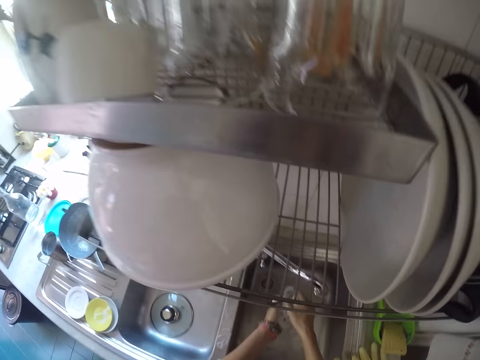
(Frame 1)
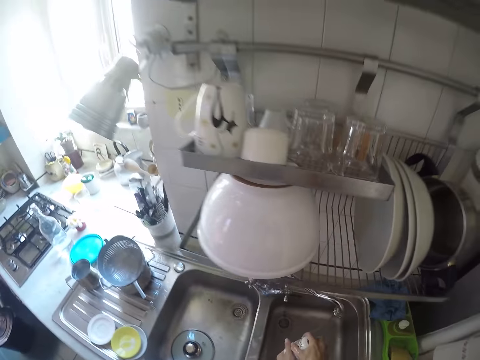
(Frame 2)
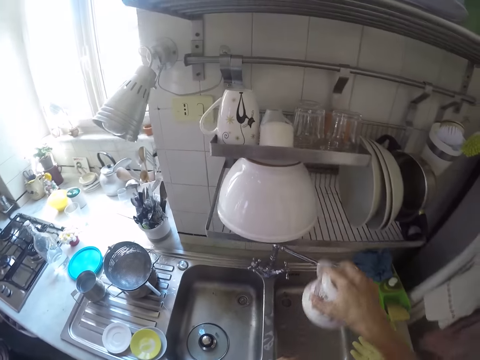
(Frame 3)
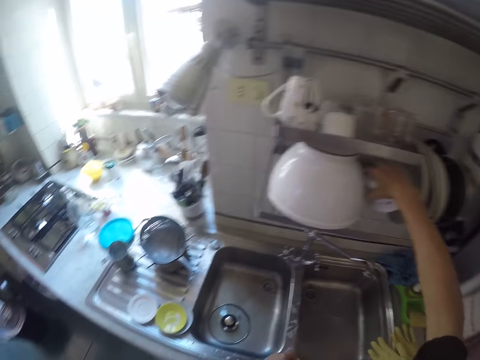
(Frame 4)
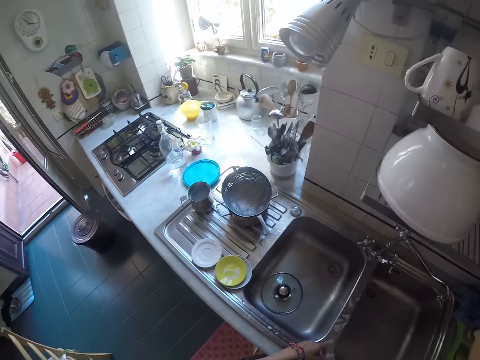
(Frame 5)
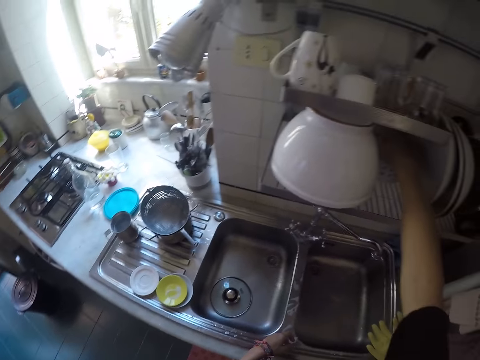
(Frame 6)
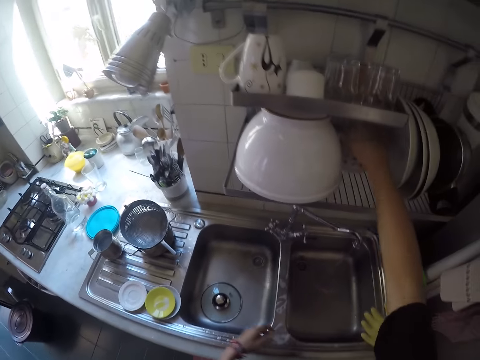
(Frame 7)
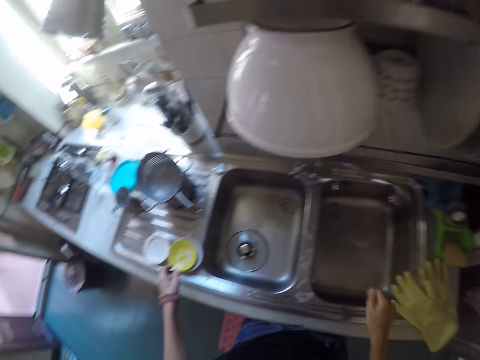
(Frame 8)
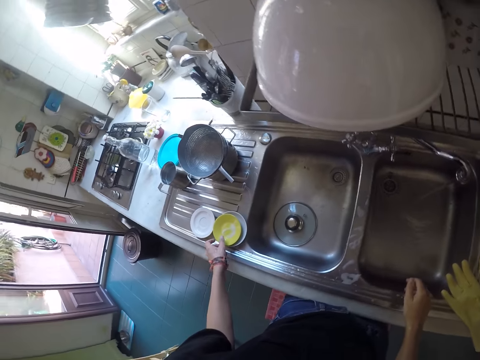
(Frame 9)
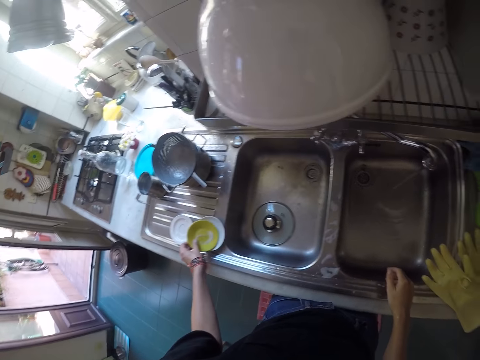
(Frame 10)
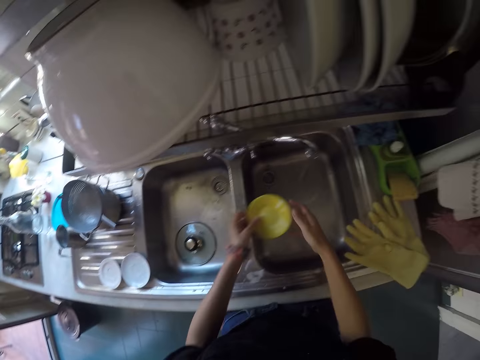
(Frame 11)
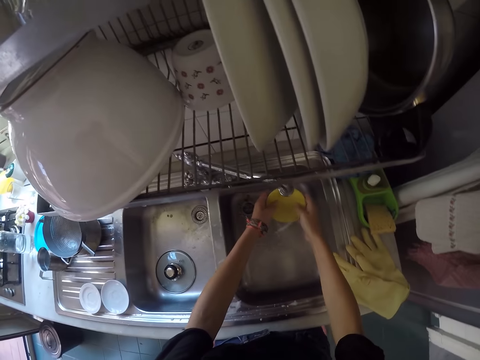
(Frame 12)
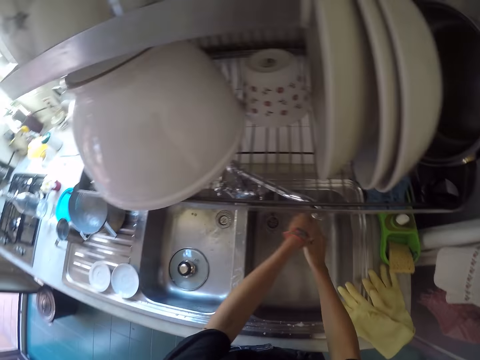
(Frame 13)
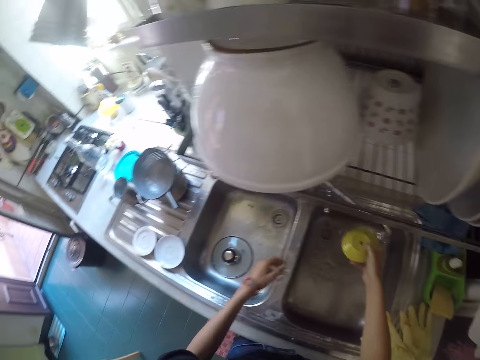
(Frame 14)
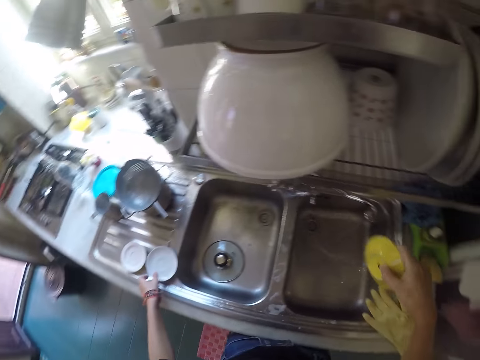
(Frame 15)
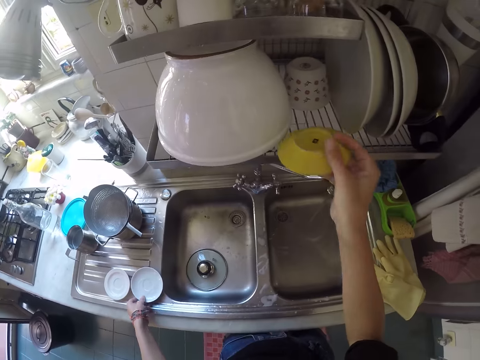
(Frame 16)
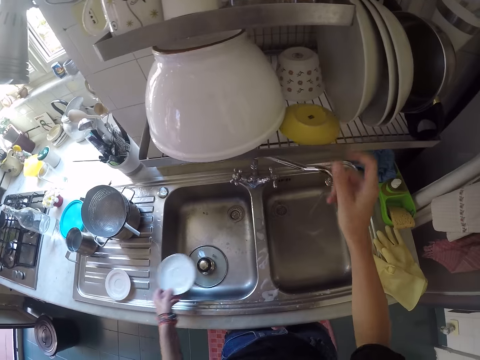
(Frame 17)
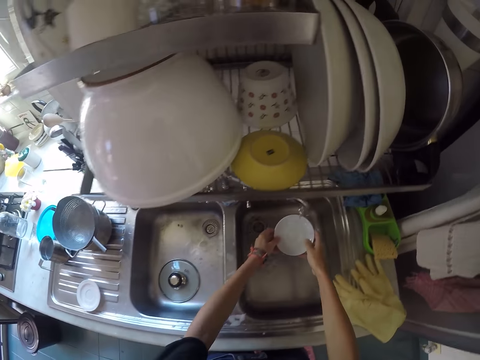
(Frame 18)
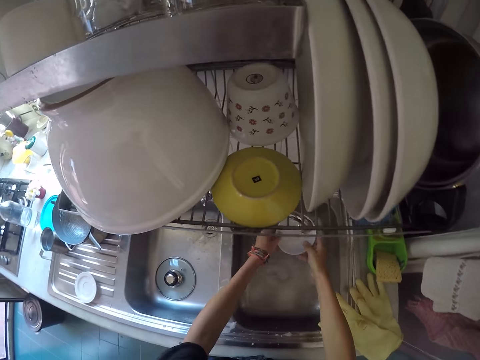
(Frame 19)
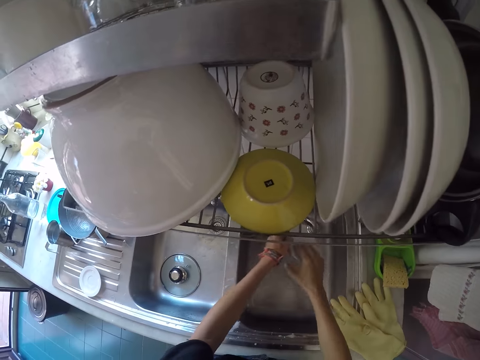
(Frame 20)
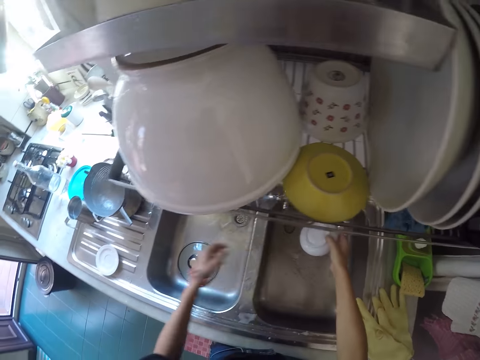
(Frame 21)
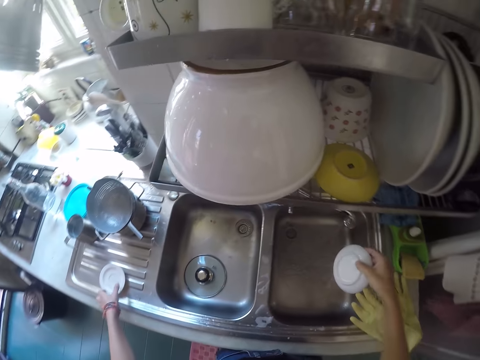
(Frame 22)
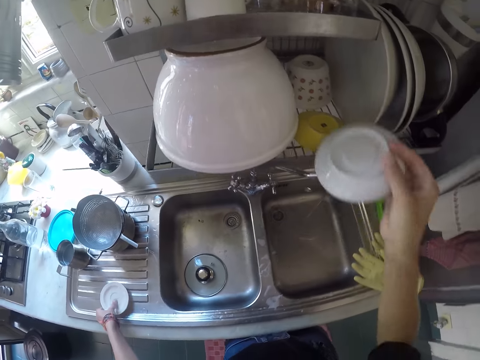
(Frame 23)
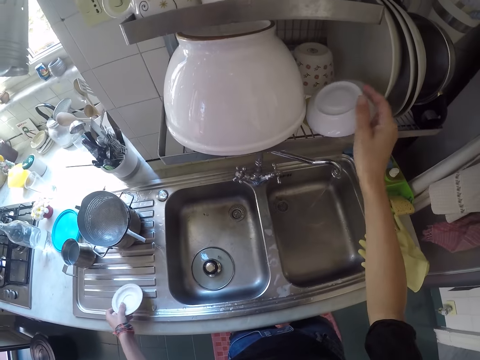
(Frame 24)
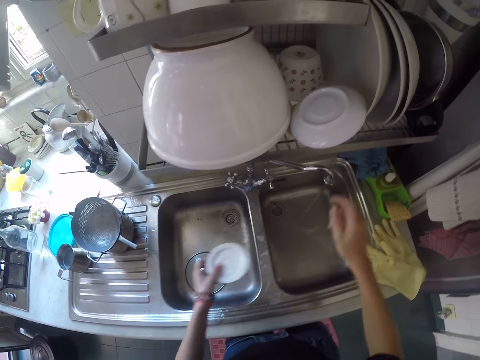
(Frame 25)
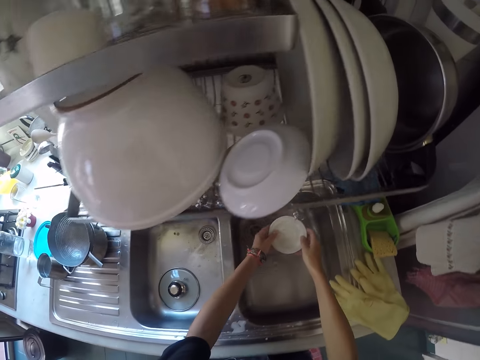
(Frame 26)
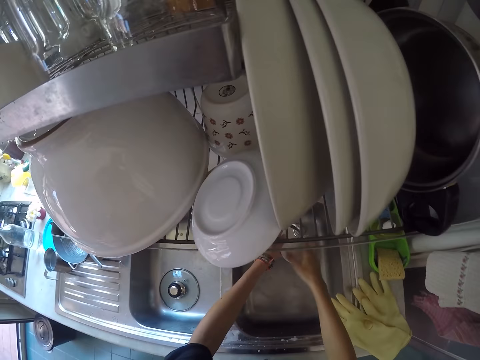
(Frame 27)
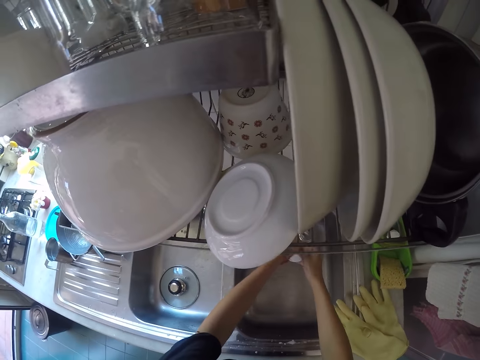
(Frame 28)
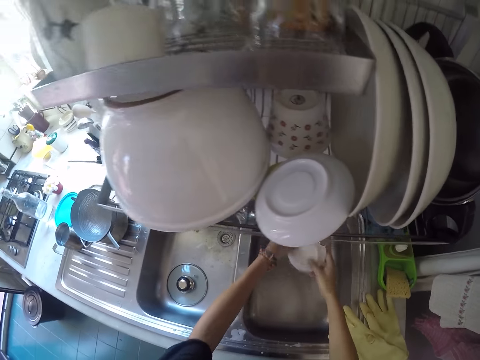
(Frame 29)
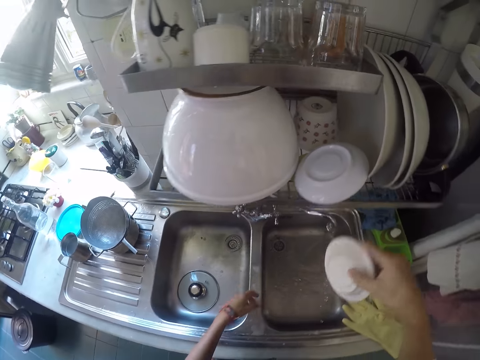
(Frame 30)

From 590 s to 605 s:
The camera wearer places the cup on the dish rack. They pick a saucer from the kitchen sink. They rinse the saucer with the tap water. They place the saucer on the dish rack. They pick another saucer from the kitchen sink. They rinse the saucer with the tap water. They place the saucer on the dish rack. They pick another saucer from the kitchen sink. They rinse the saucer with the tap water.

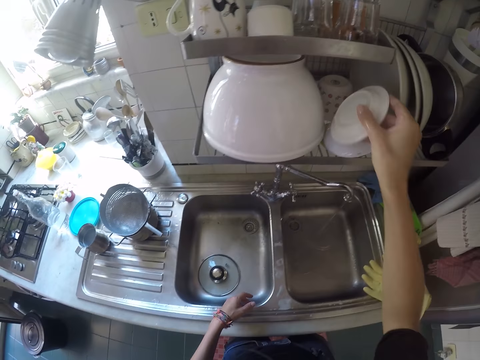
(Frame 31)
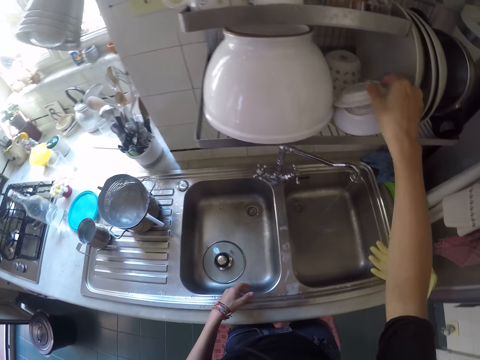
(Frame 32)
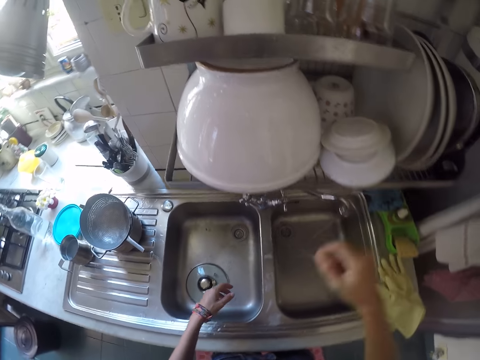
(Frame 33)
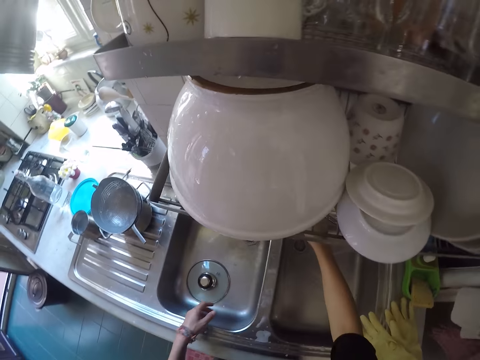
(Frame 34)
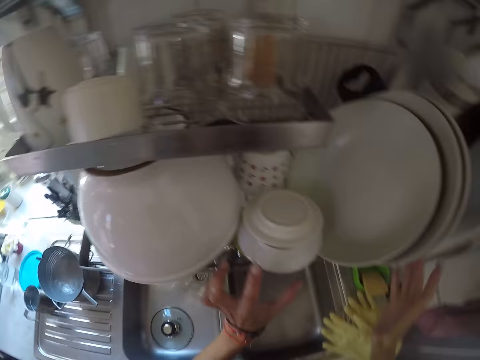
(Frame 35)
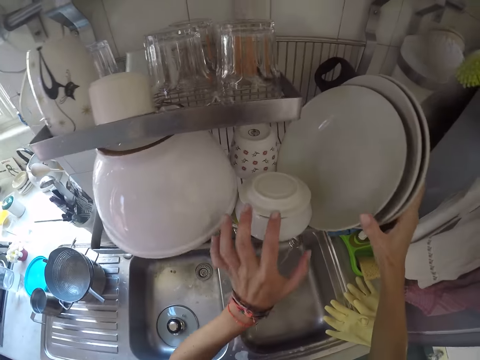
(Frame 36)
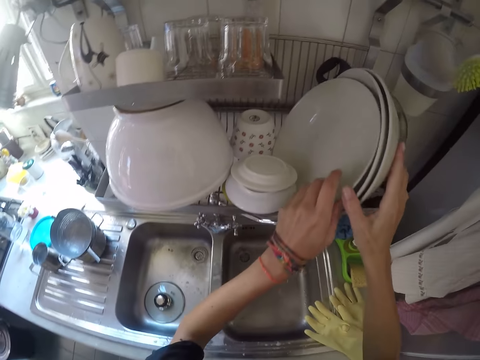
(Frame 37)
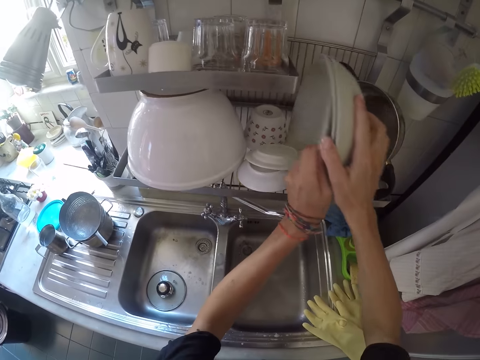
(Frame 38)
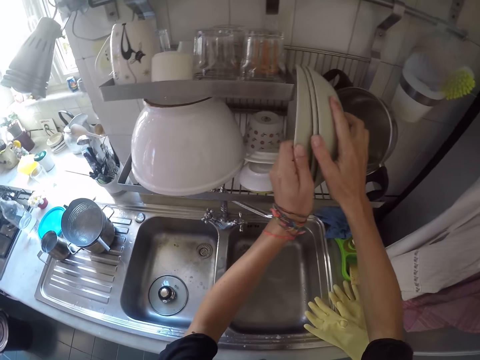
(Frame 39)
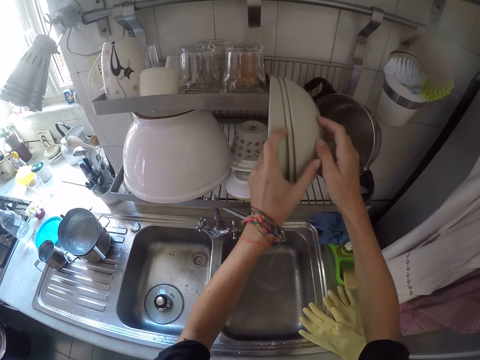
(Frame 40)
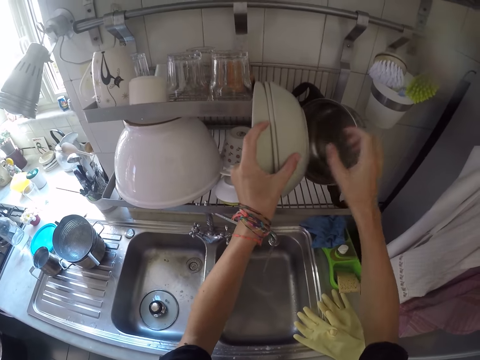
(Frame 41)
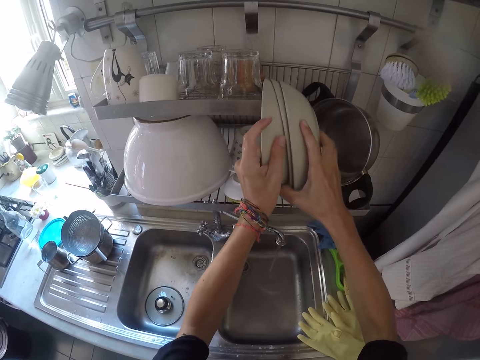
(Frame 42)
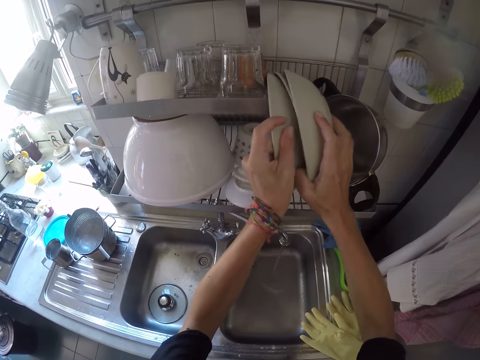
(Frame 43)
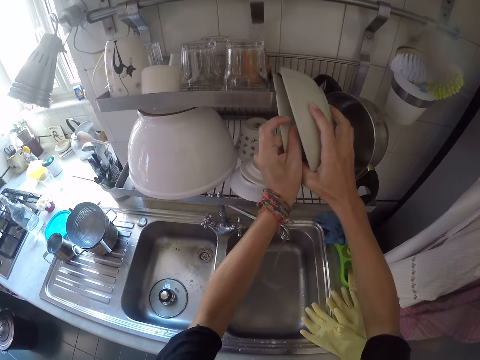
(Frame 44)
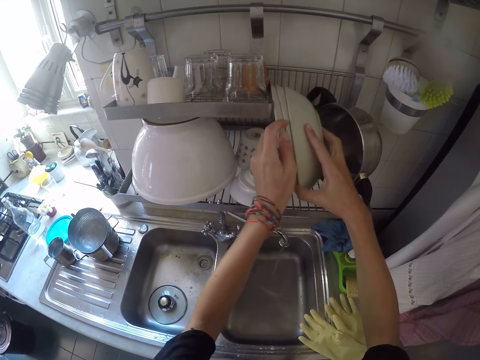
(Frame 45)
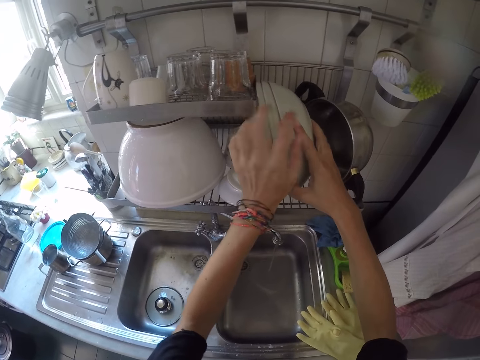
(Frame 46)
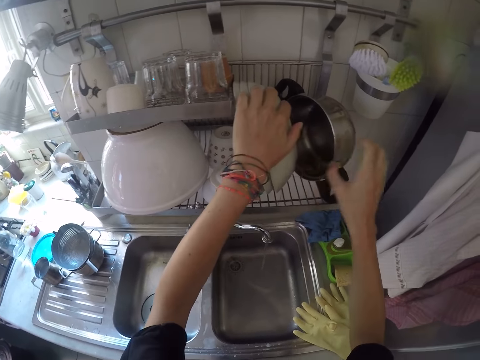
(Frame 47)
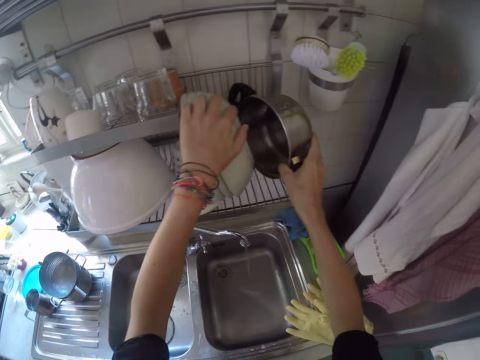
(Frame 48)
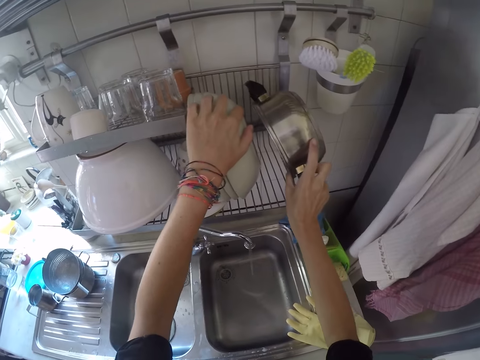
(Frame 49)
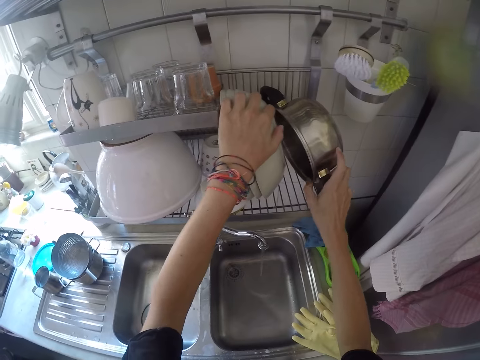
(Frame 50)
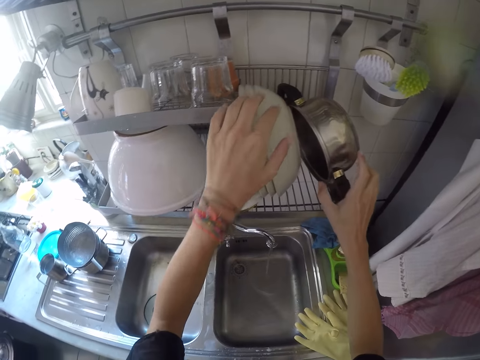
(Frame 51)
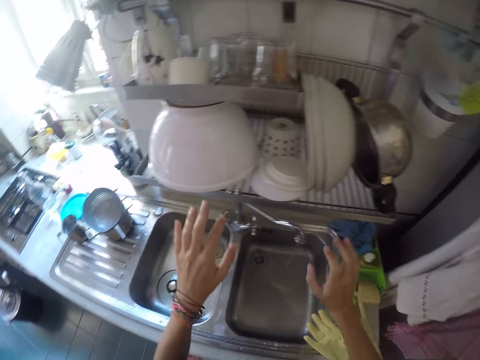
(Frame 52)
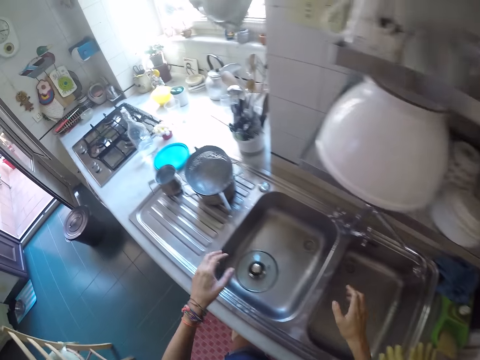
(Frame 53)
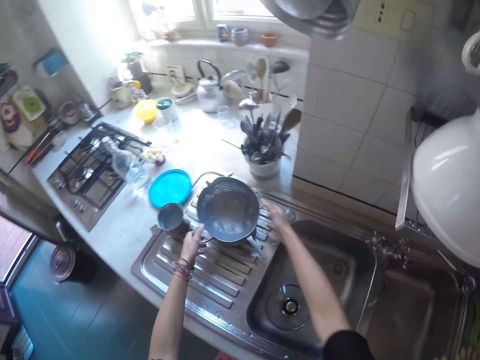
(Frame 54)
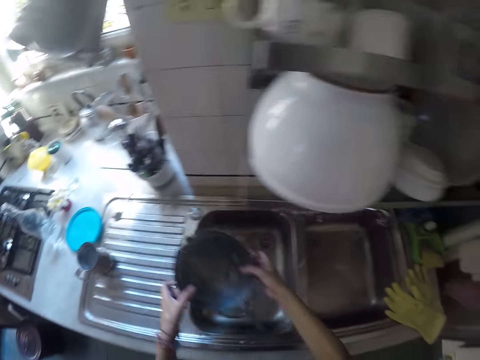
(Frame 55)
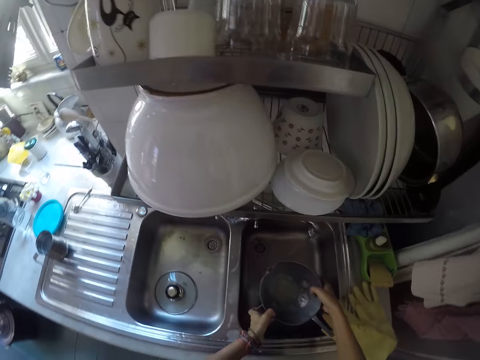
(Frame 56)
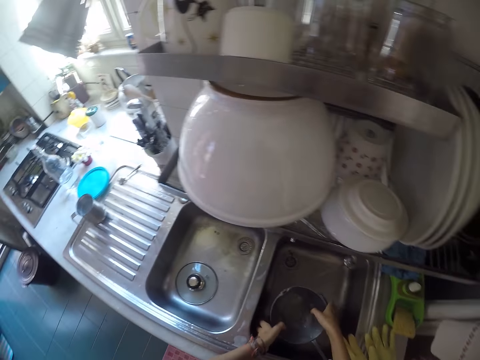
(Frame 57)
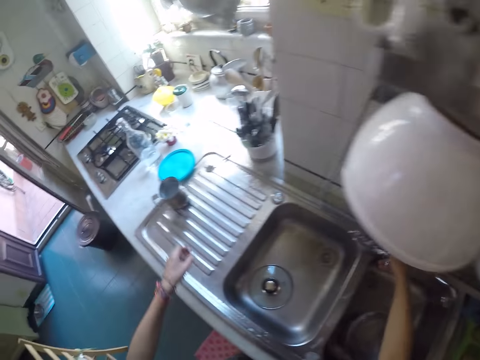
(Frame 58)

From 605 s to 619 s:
The camera wearer places the saucer on the dish rack. He closes a knob. He arranges the plates and the bowl on the dish rack. He picks up a fry pan. He moves a pot on the kitchen sink. He closes the tap with his right hand.
